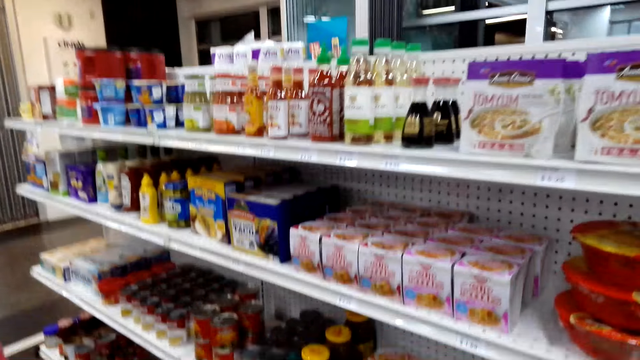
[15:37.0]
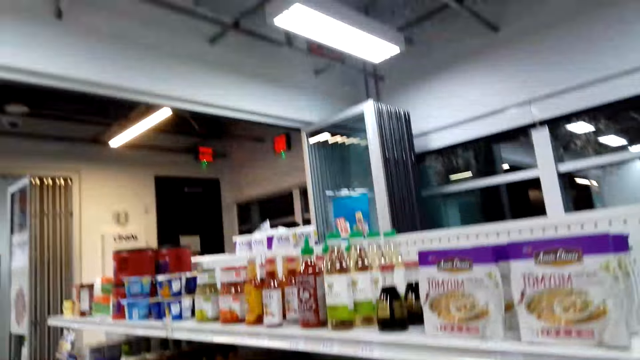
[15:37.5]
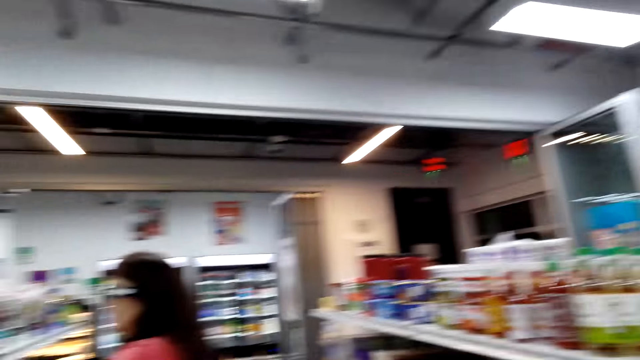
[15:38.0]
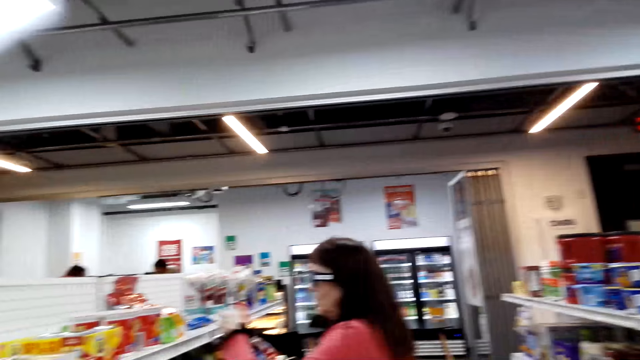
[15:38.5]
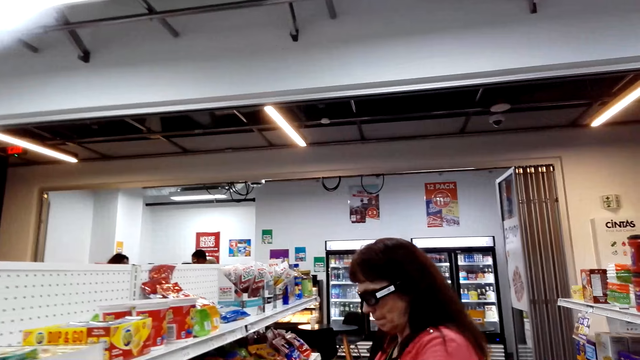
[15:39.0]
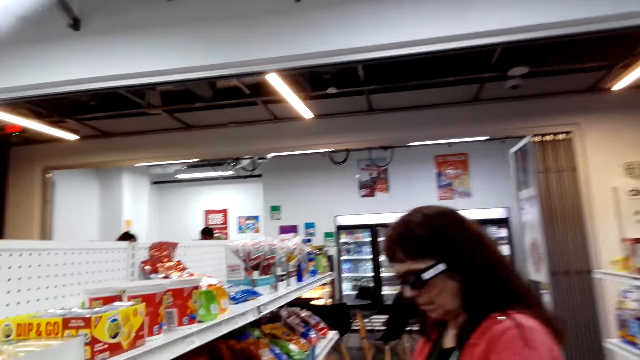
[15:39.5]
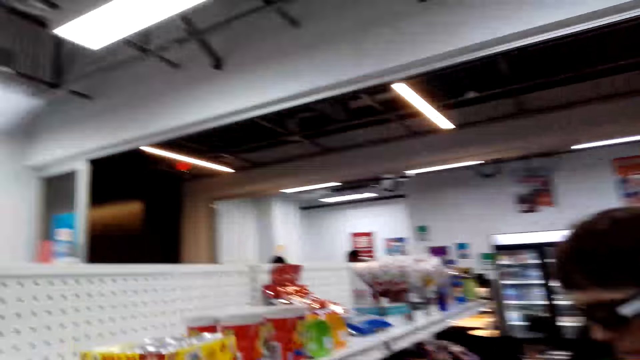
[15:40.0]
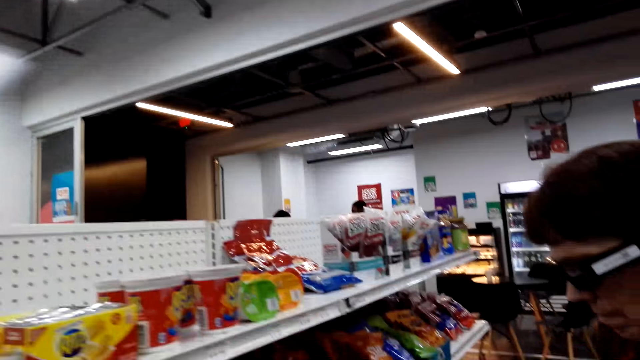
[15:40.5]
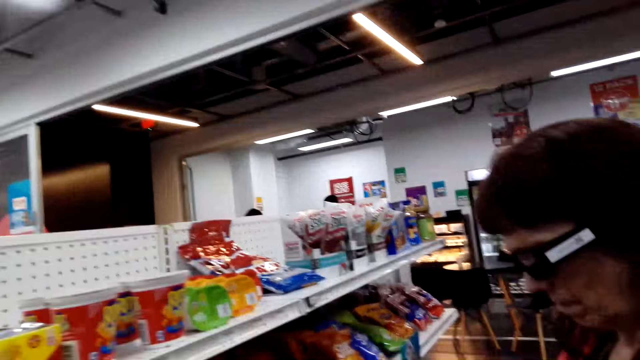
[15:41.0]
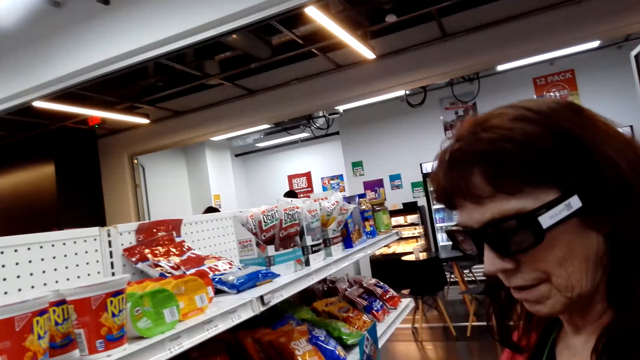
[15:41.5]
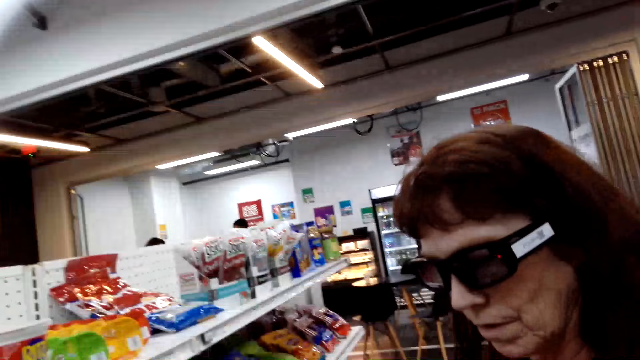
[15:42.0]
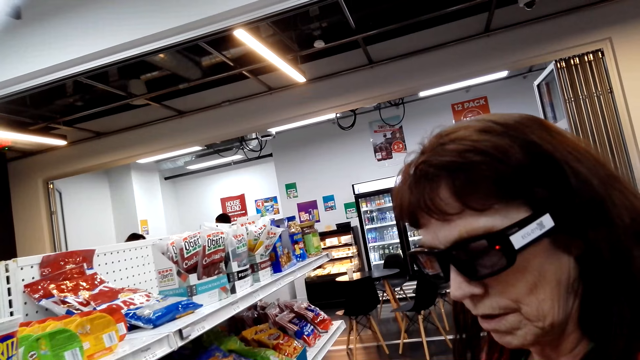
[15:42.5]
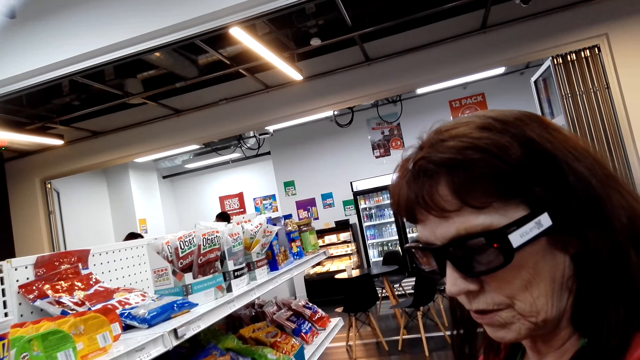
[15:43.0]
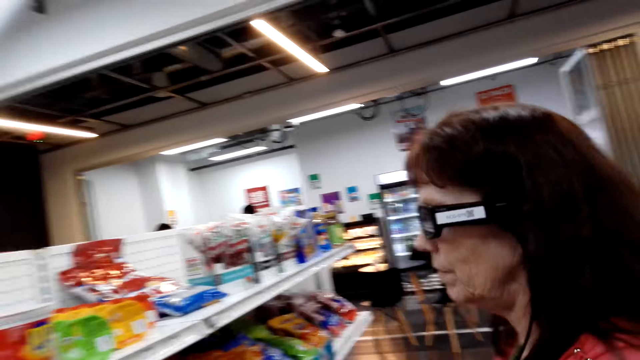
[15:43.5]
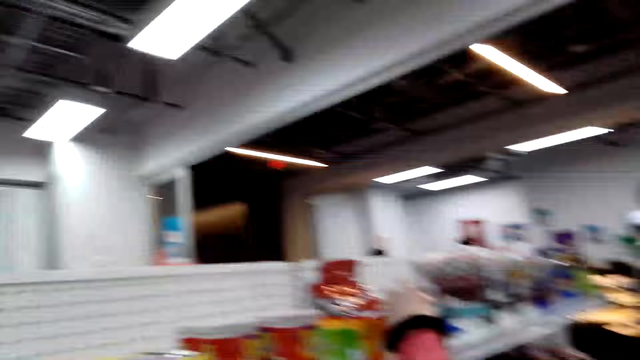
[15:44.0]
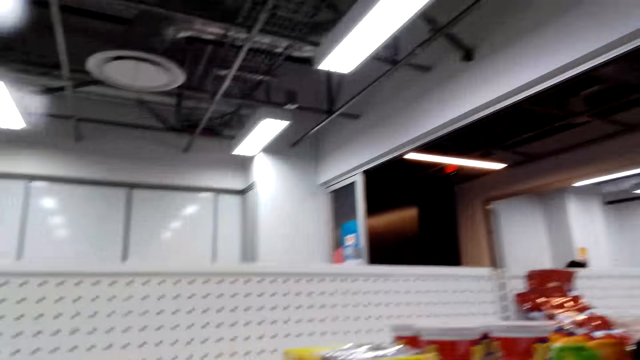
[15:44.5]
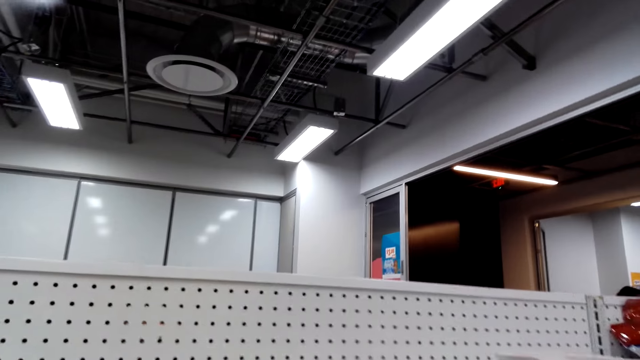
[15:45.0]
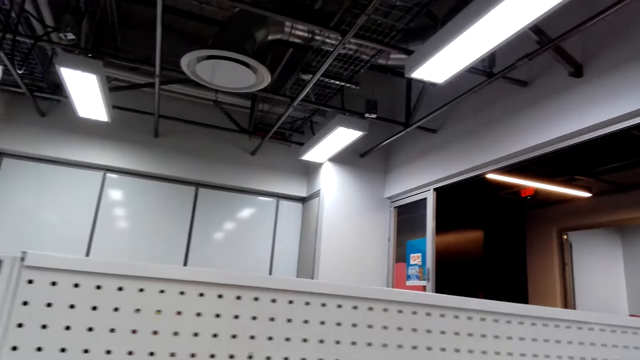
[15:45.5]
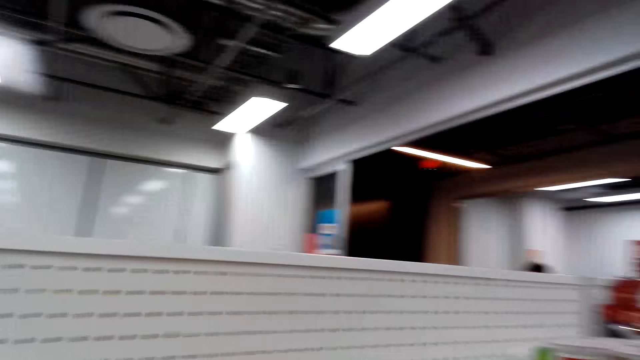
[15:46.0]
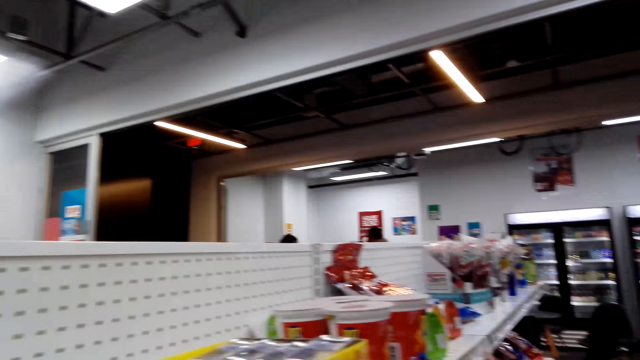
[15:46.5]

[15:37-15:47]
The camera wearer drops something. A person holds something. The camera wearer looks around.

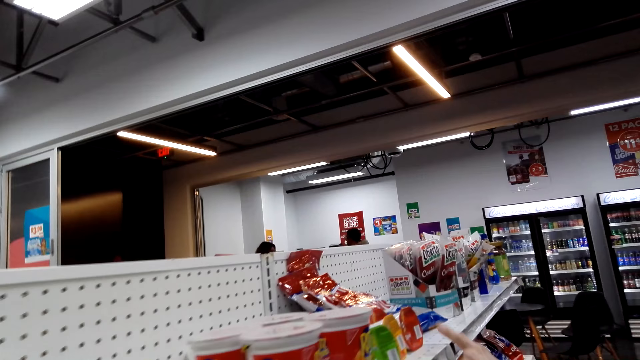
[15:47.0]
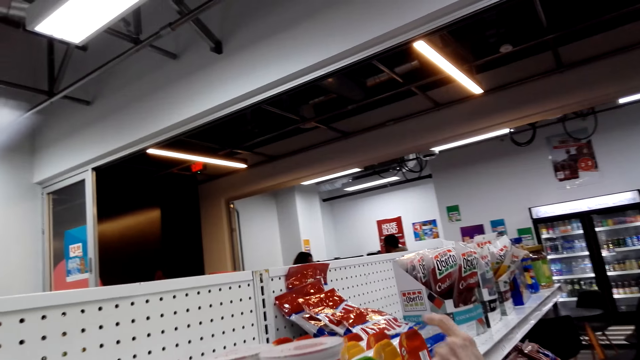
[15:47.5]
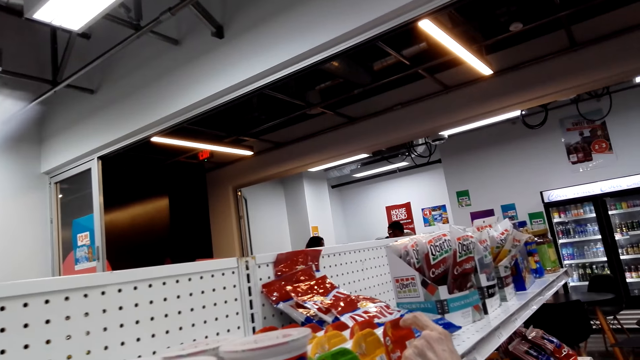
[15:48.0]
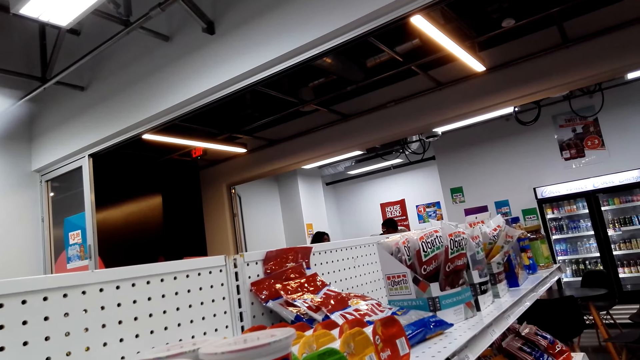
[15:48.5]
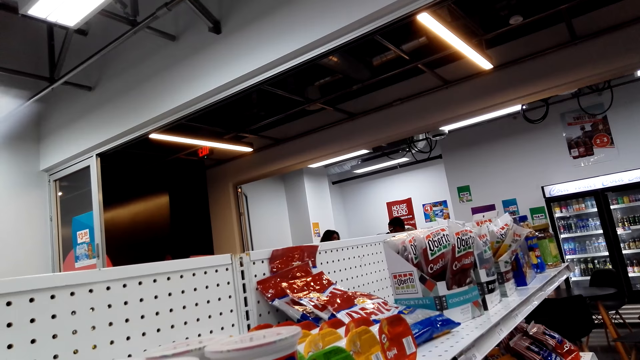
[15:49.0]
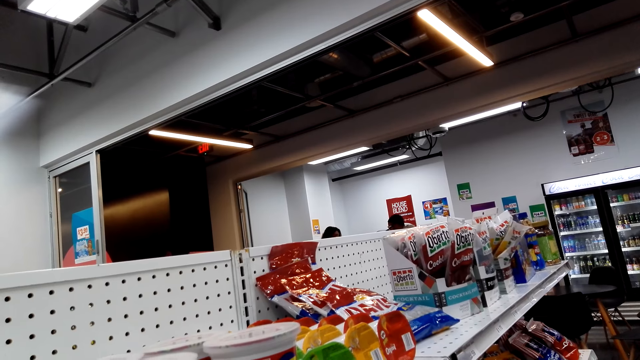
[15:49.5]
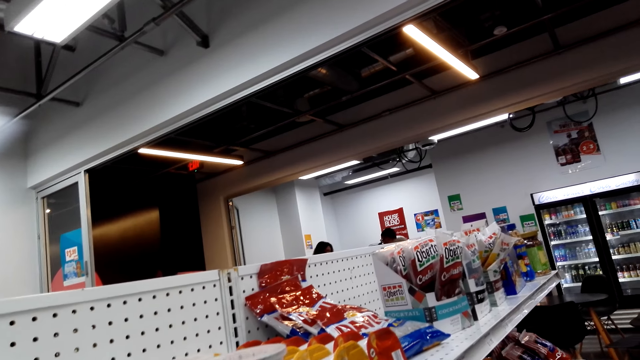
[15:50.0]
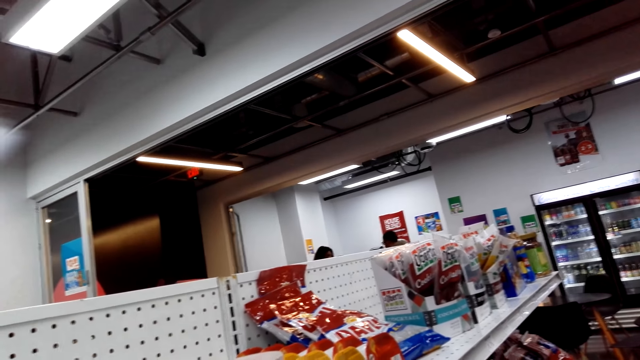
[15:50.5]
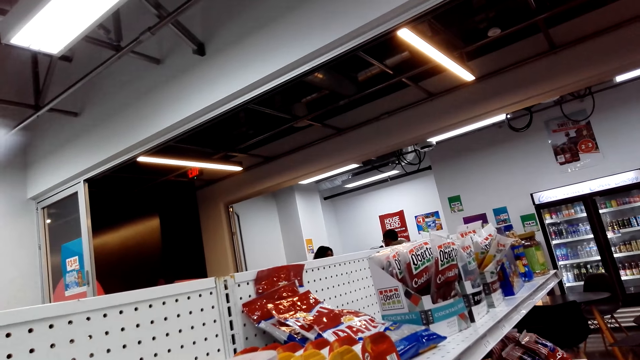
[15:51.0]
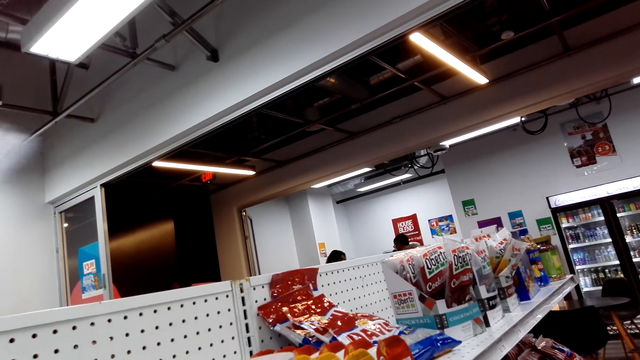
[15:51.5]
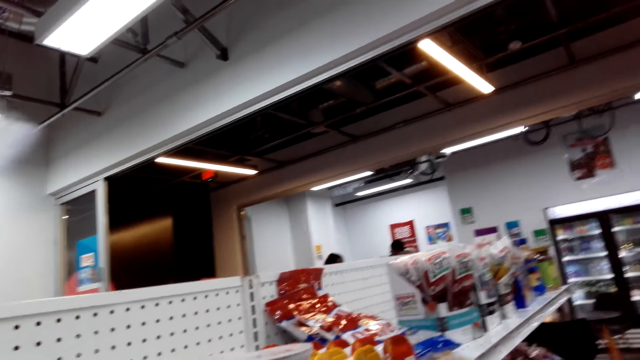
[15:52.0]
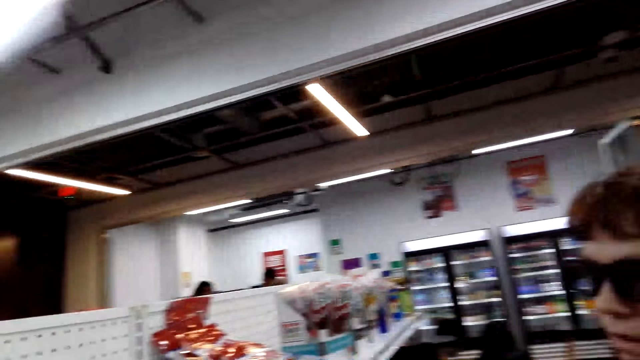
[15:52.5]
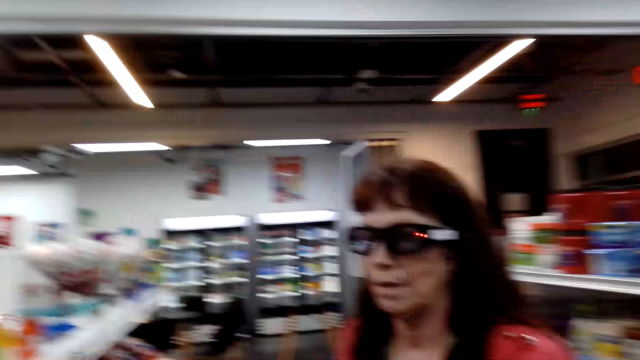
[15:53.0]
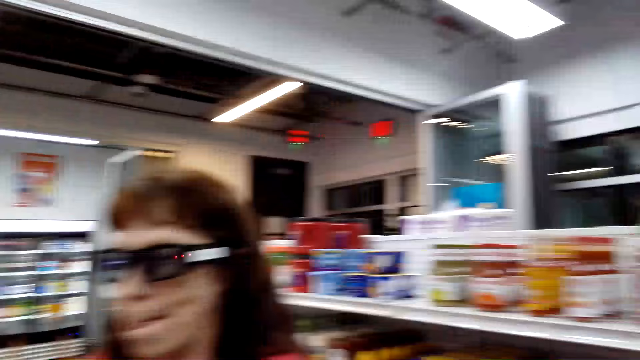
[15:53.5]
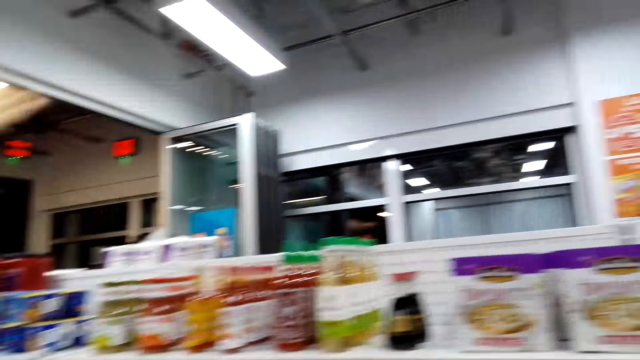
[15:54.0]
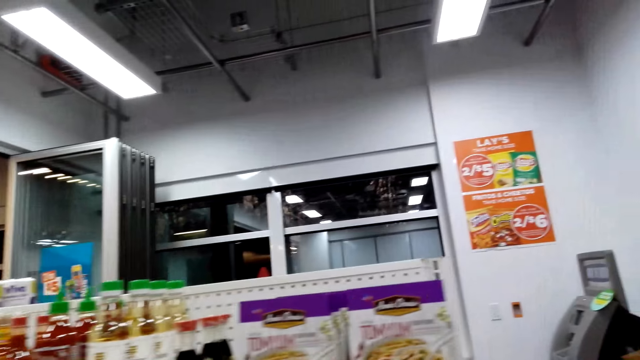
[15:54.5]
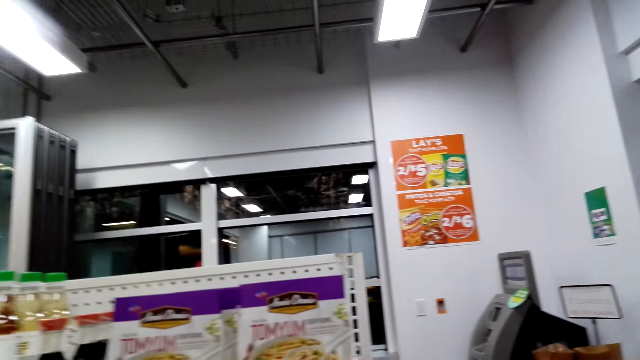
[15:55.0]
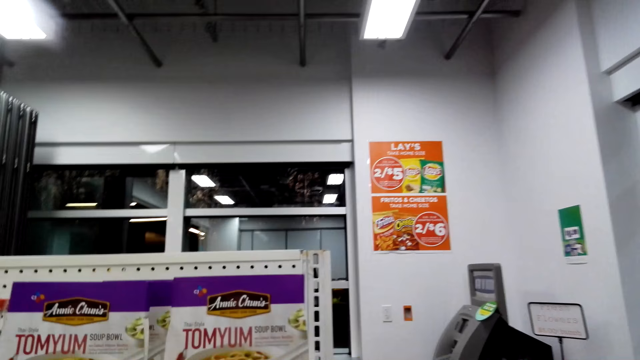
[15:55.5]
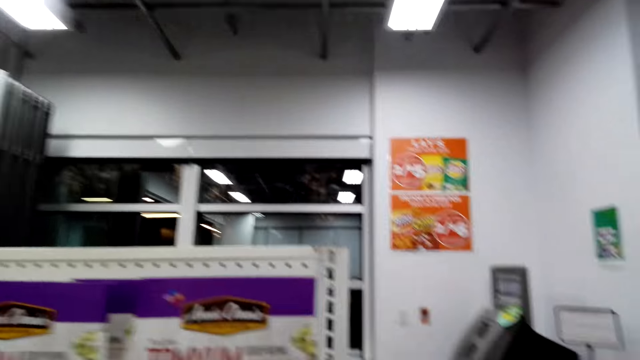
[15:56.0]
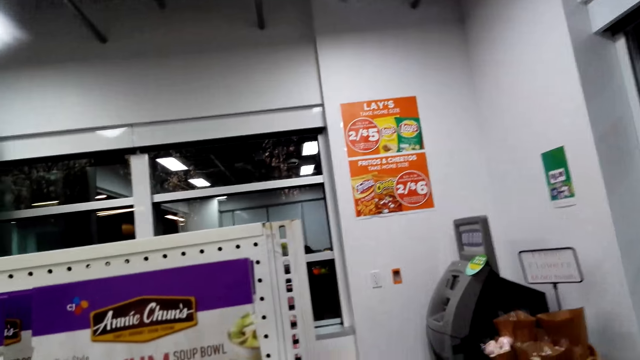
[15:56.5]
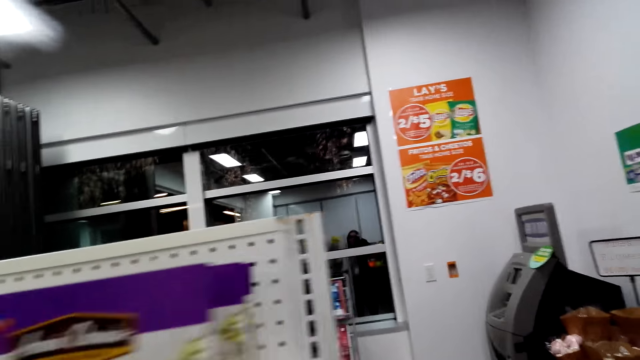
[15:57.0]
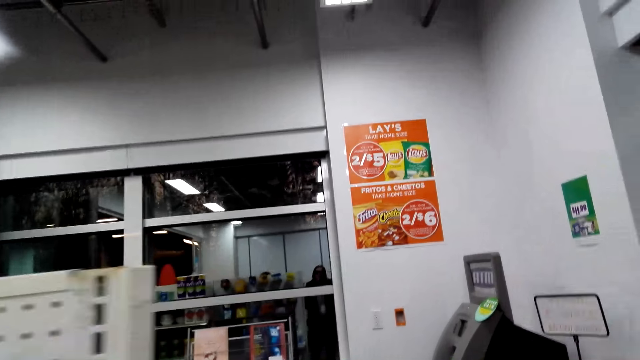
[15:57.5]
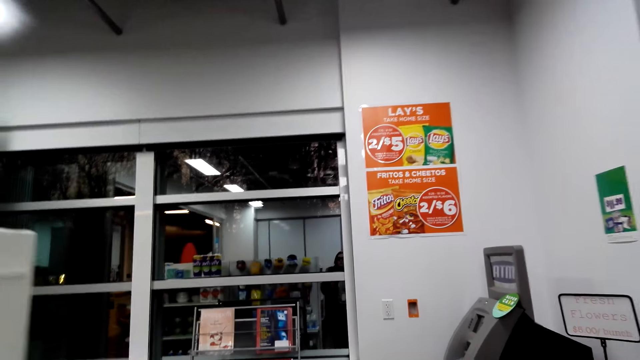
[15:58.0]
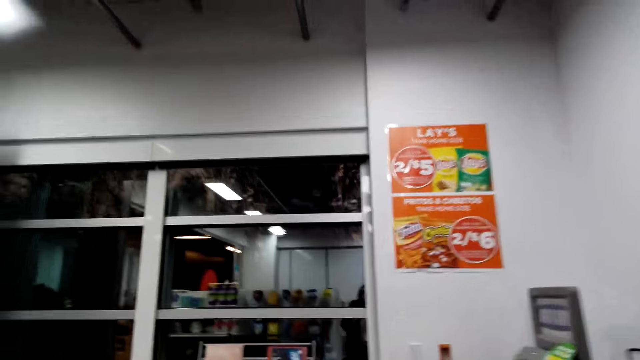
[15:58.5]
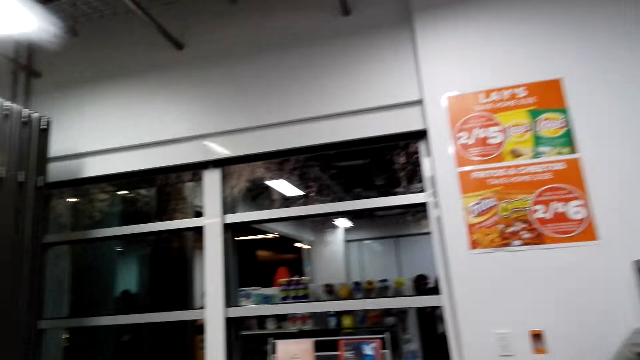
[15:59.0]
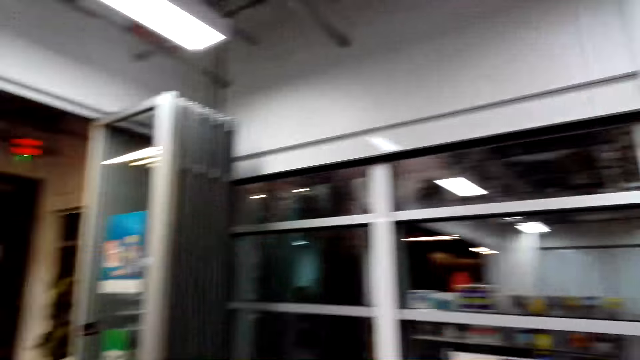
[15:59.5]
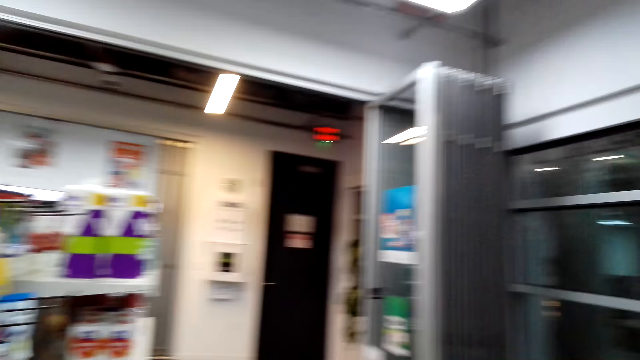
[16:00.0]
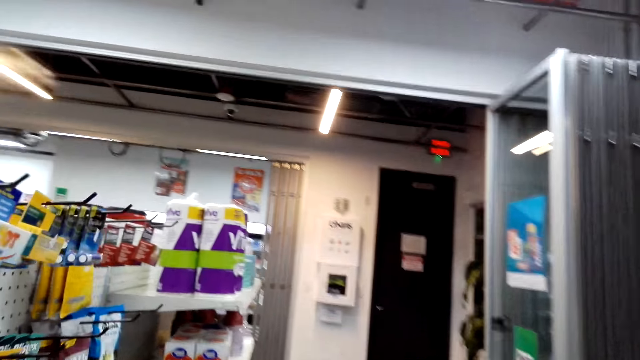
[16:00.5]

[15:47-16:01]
A woman converses with the camera wearer. The woman touches something and points at something. The camera wearer walks around the supermarket.
